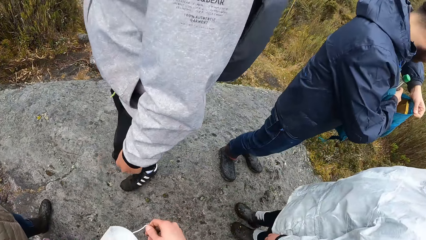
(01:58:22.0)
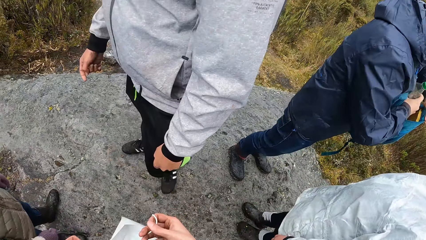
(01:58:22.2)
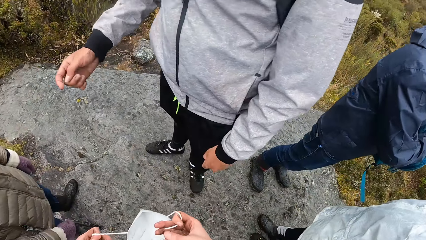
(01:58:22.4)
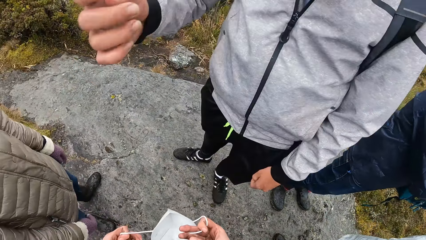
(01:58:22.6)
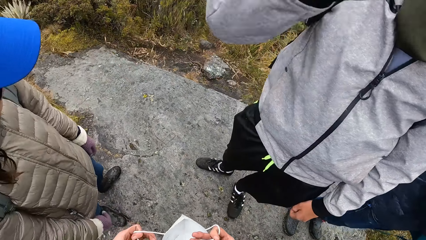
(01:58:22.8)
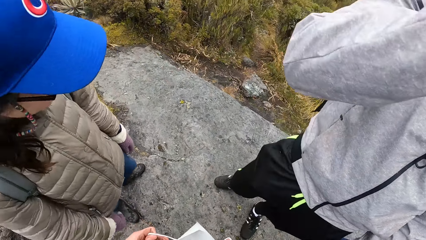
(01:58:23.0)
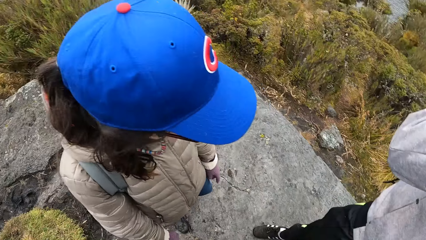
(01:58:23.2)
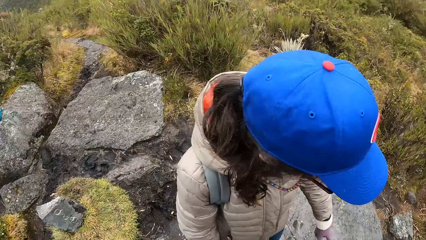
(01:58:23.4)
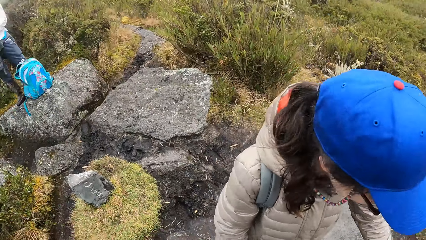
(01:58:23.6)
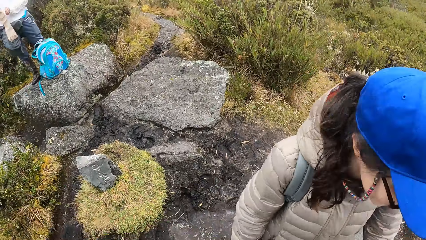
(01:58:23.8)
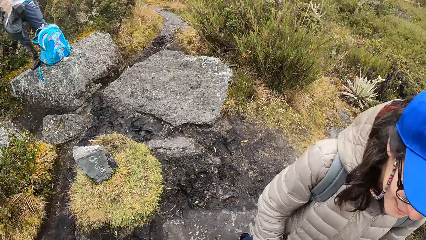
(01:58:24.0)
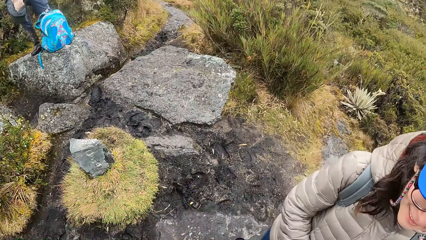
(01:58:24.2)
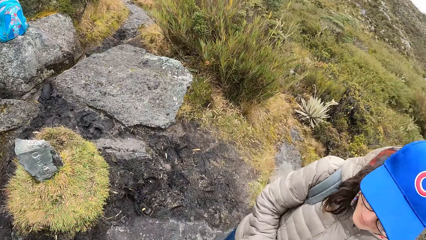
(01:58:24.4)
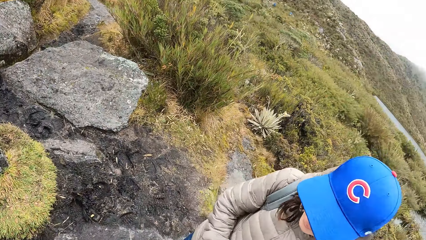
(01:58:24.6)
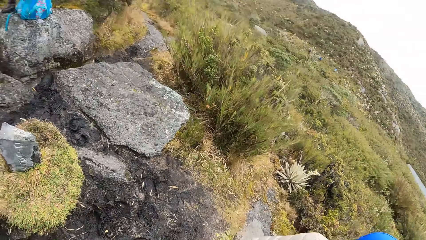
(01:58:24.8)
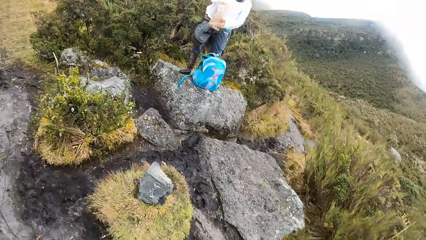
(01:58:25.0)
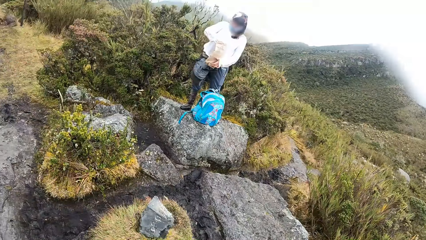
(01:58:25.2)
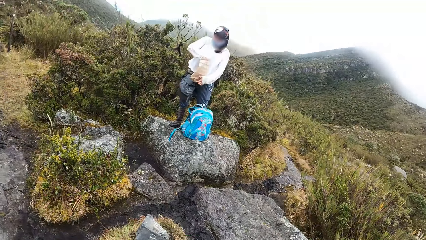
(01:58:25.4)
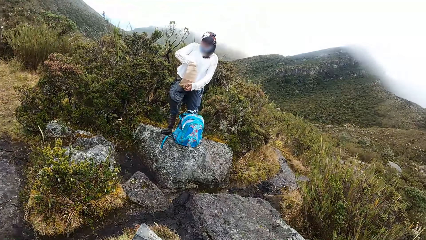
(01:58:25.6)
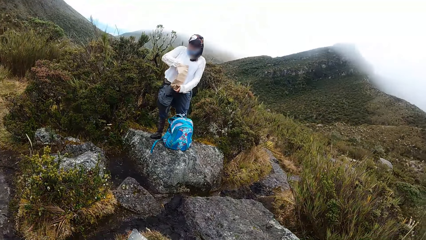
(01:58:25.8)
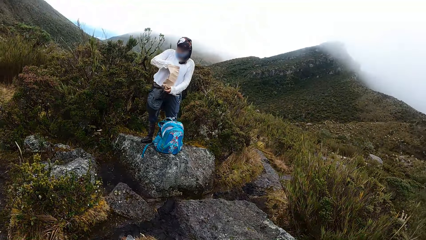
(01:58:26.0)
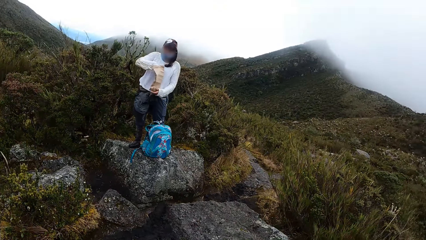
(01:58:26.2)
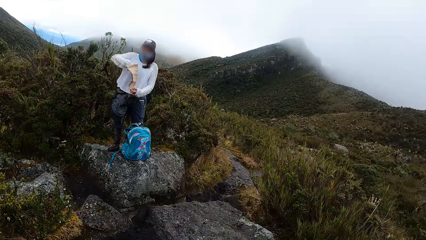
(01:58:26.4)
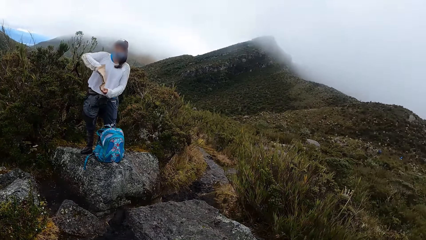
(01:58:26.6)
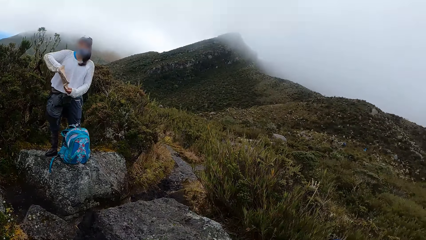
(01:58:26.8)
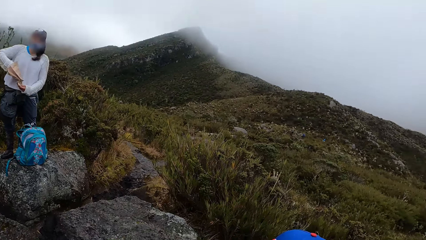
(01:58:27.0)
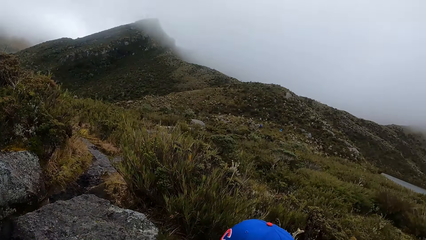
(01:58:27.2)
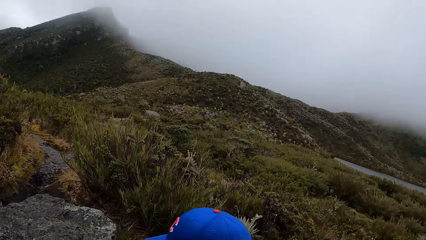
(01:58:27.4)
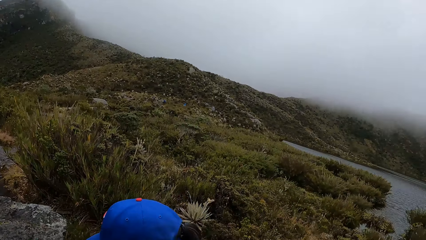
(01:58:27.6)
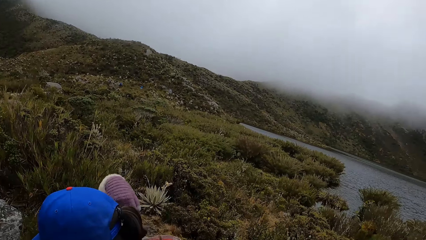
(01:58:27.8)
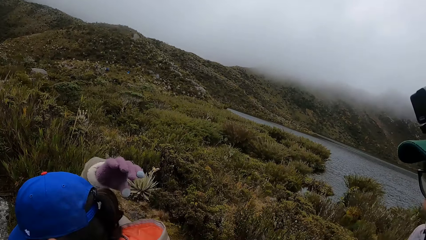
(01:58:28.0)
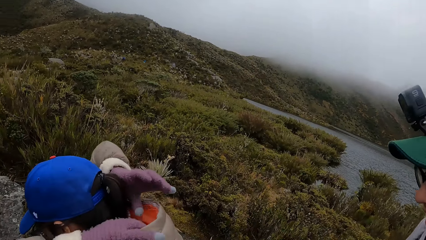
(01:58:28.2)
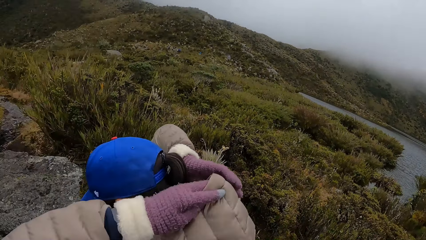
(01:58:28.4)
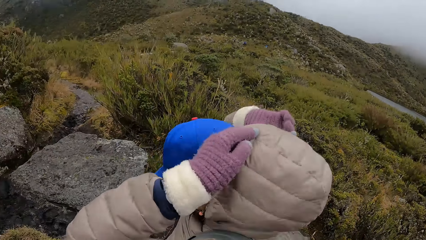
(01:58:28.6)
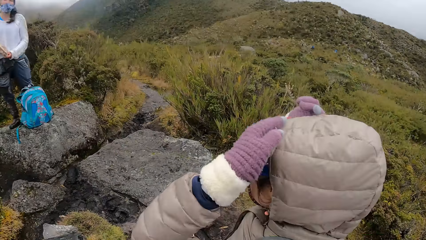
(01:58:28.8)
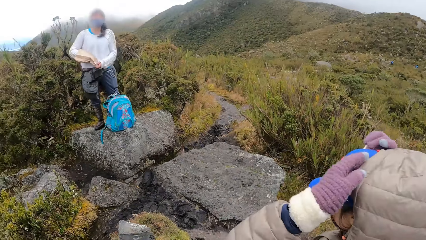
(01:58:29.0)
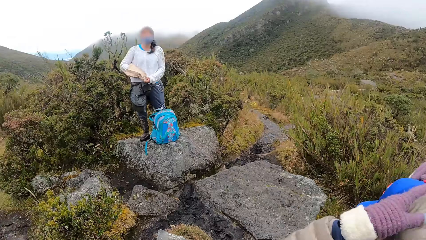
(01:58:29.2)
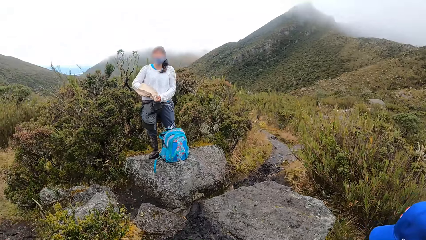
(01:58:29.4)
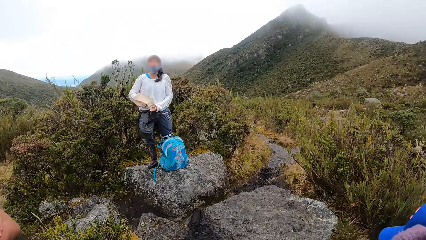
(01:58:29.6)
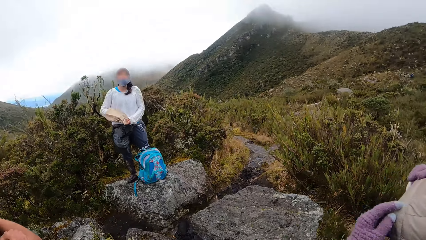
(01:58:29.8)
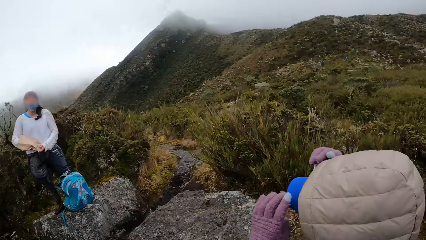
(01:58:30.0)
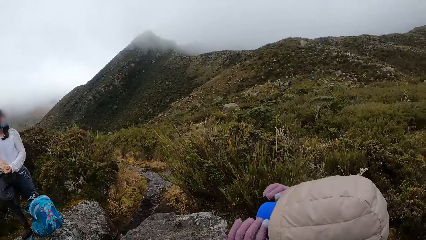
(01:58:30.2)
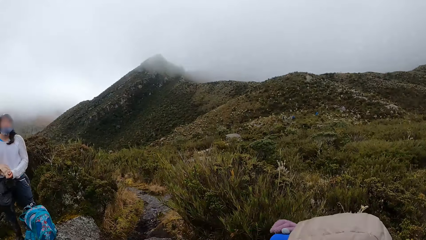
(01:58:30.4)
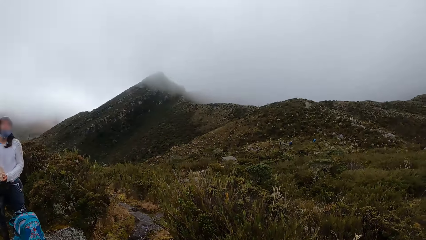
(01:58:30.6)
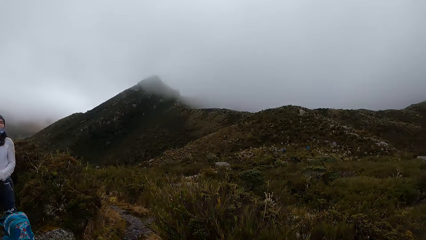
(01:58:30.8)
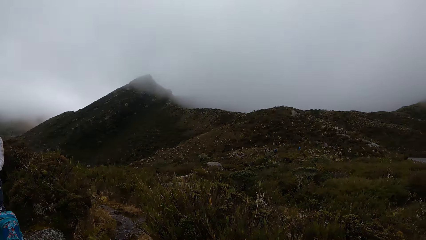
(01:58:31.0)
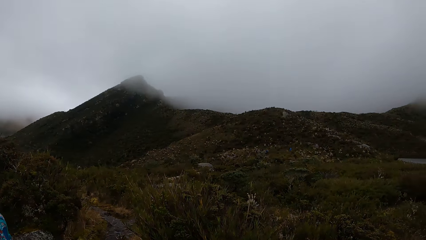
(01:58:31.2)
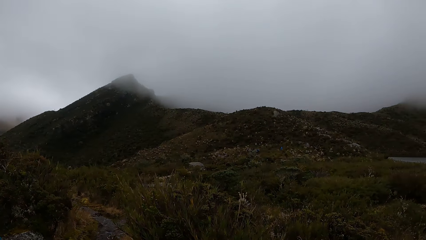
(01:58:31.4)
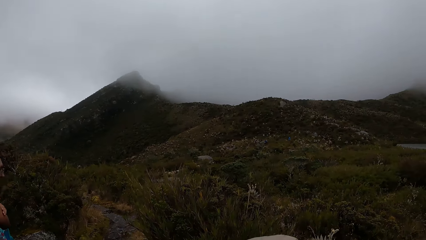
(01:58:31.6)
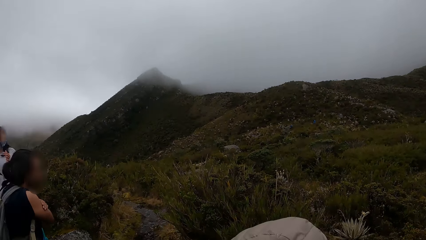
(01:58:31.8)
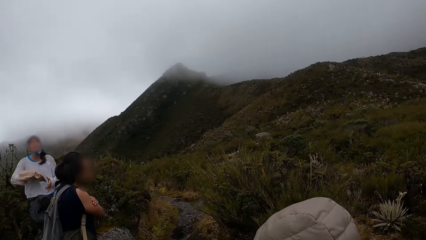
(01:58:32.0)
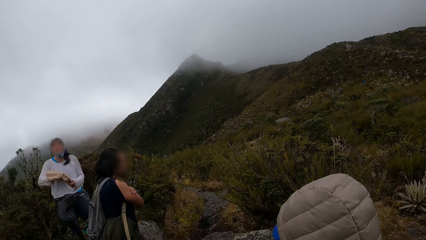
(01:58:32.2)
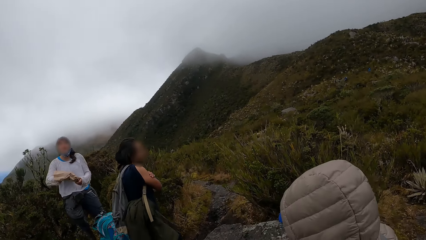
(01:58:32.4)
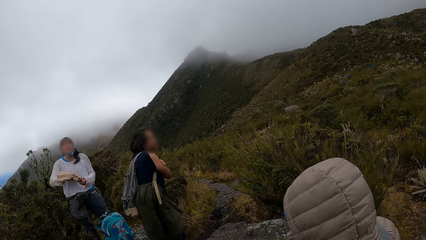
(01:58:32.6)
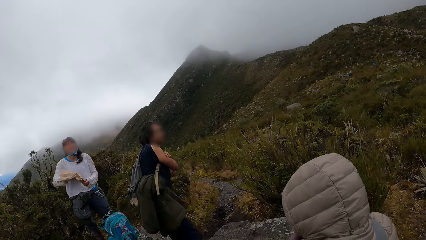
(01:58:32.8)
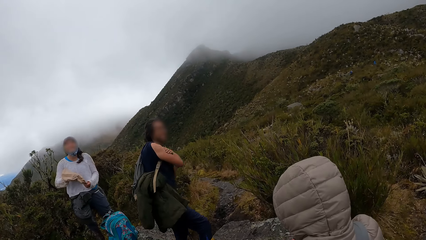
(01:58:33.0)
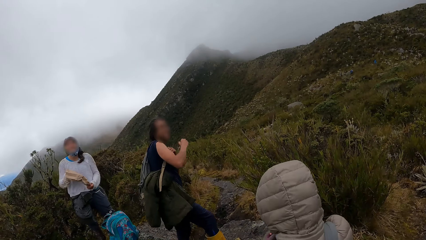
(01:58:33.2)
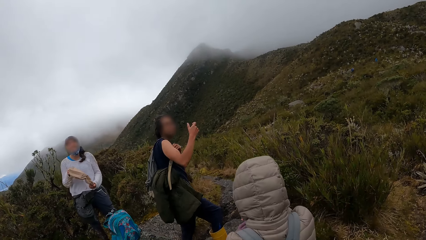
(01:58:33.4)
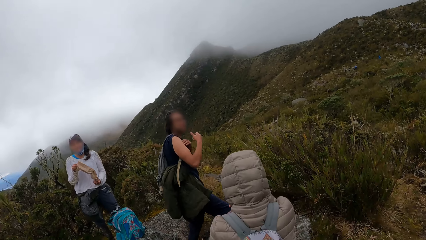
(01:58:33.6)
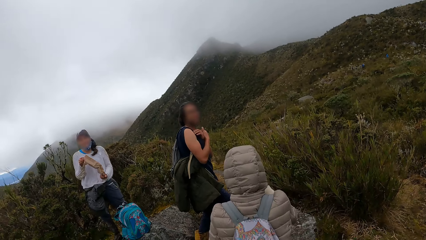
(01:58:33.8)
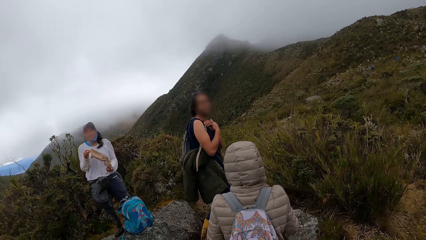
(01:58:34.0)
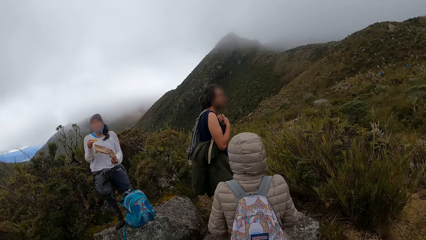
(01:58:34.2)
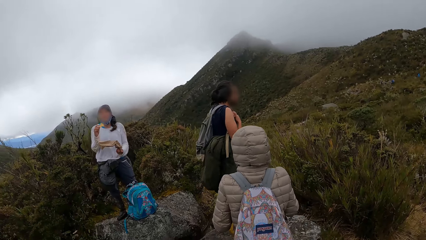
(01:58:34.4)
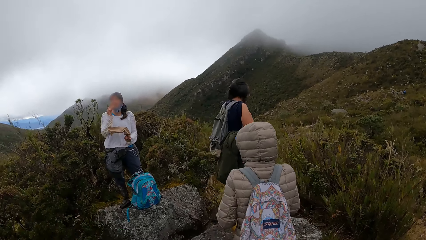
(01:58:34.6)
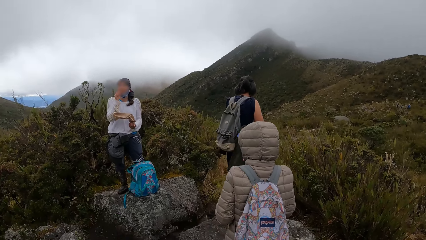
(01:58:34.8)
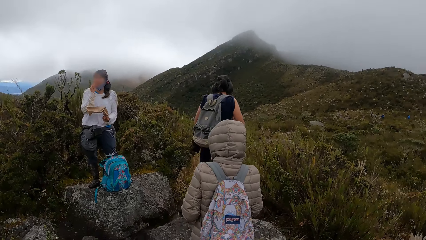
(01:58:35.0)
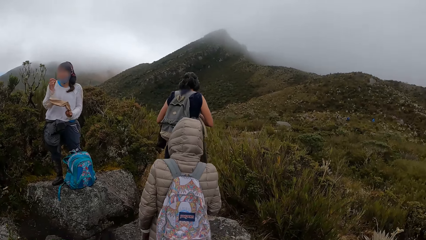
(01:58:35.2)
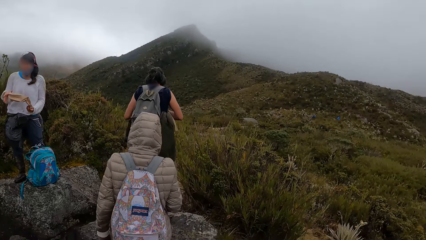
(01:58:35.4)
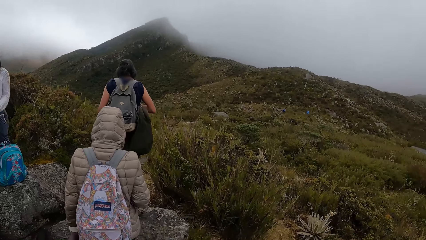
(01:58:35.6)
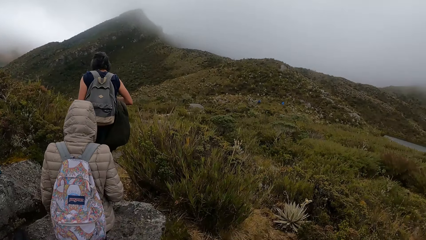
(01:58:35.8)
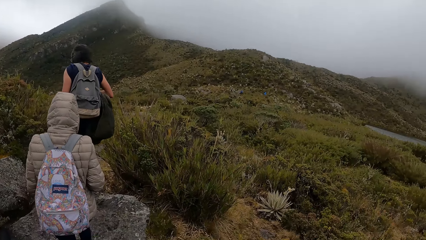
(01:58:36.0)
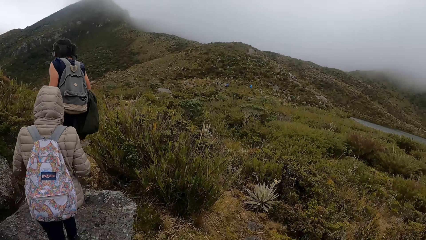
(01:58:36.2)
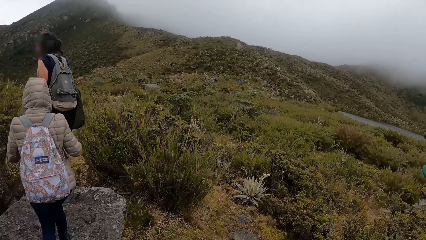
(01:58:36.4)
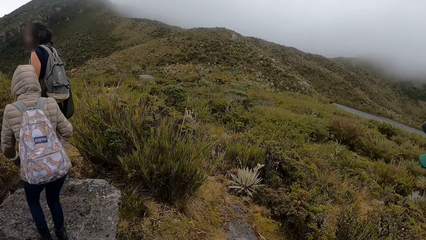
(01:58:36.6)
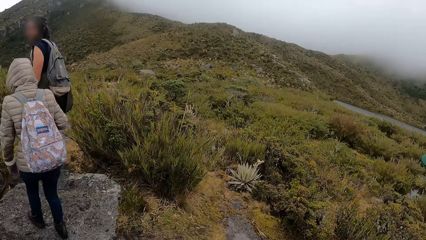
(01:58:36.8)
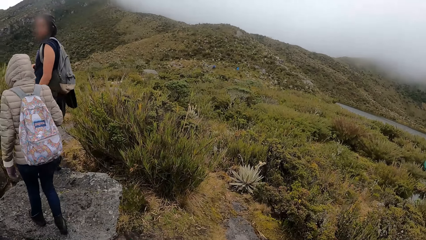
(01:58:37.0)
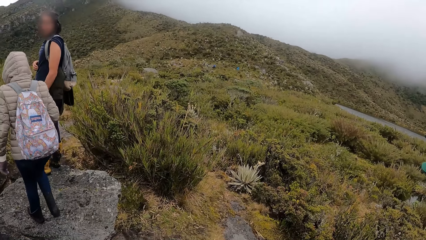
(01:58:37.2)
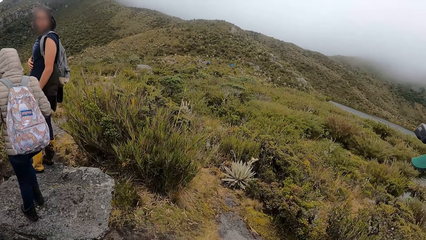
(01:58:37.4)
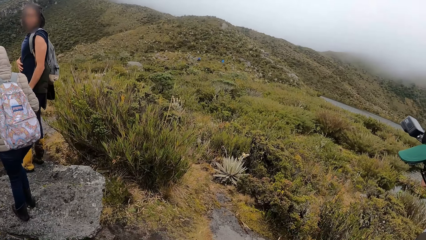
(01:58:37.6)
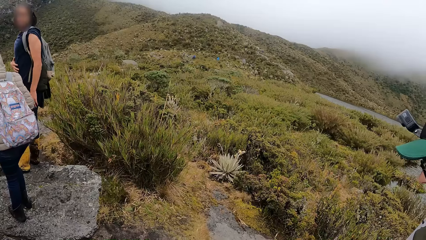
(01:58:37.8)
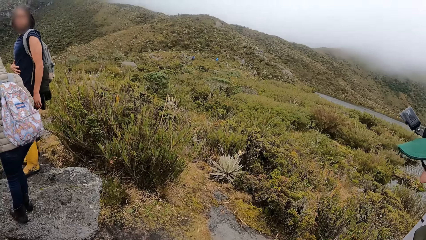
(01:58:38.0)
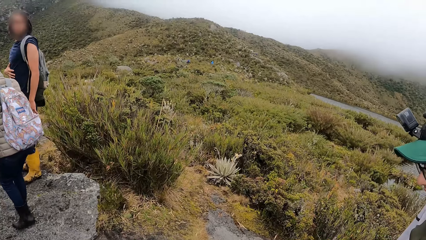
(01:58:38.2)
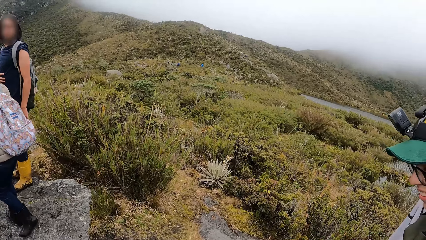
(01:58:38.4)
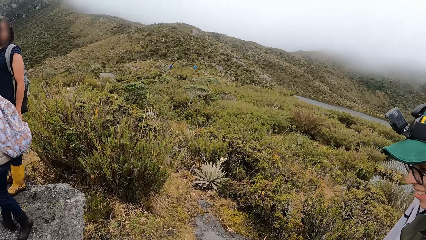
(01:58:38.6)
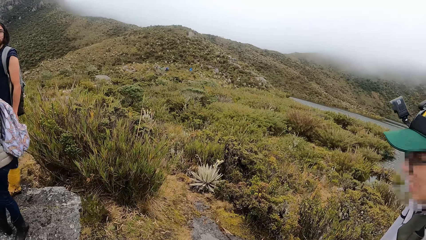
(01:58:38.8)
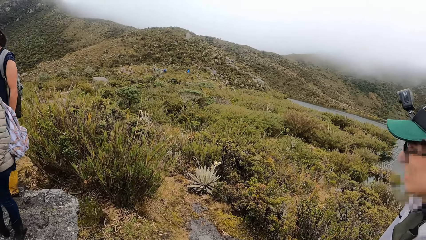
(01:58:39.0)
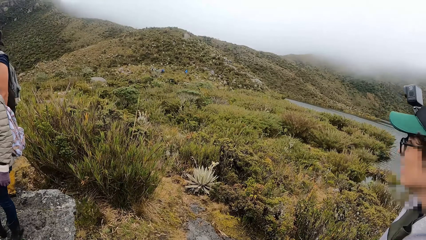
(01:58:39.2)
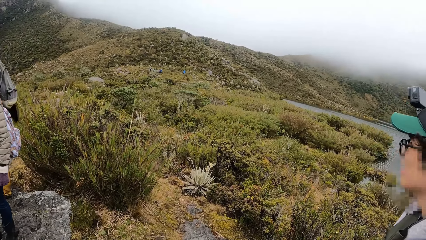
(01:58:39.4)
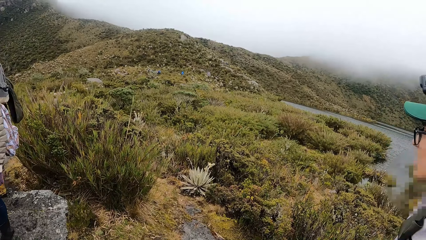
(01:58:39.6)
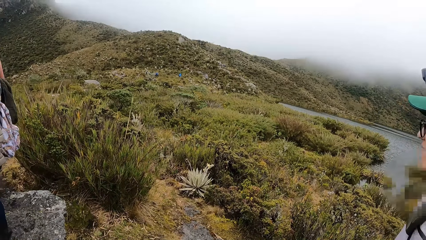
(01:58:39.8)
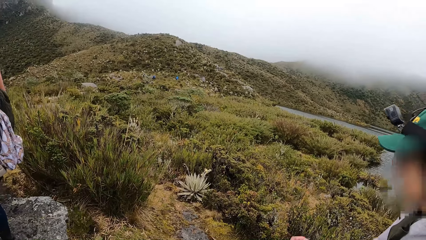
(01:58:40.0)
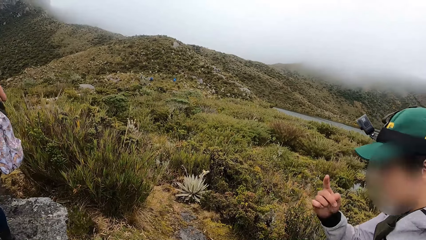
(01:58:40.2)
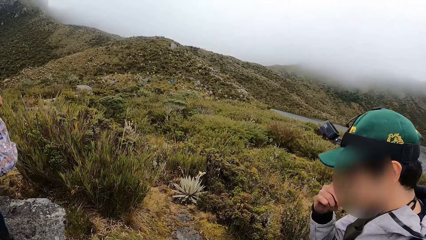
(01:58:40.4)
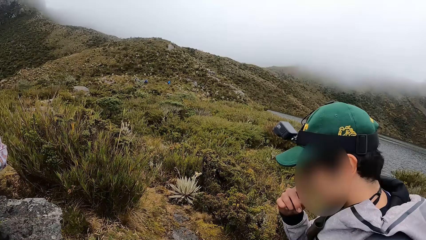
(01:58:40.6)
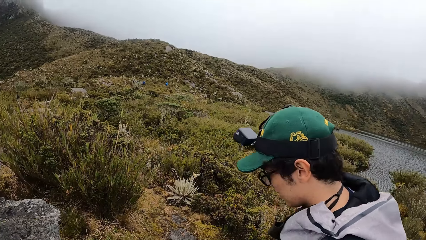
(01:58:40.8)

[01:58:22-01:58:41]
The camera wearer looks around the vegetation. The woman puts her left hand into a paper bag. Another woman puts on a hoodie with both hands. The camera wearer looks around the vegetation. The first woman takes chips from the paper bag with her right hand. A man looks around the vegetation. The first woman eats the chips from her right hand. The man walks through the vegetation. Another man walks through the vegetation.
